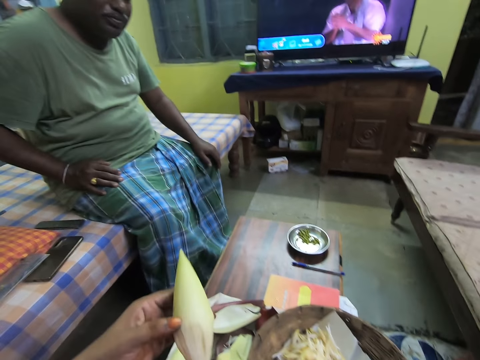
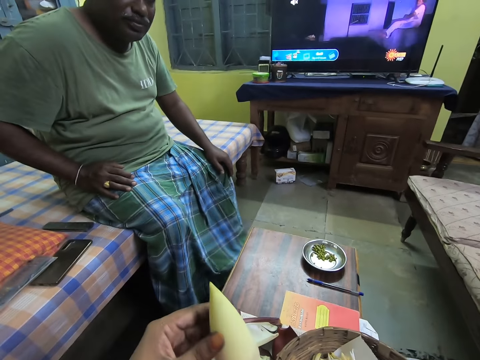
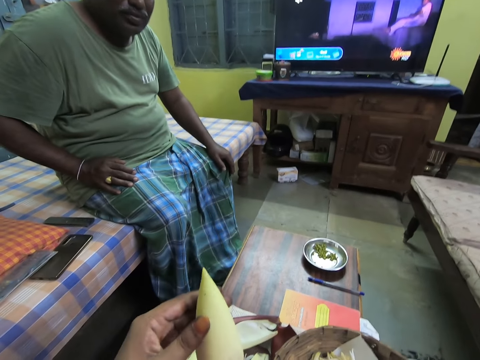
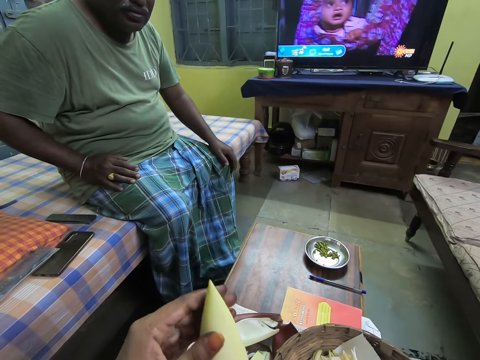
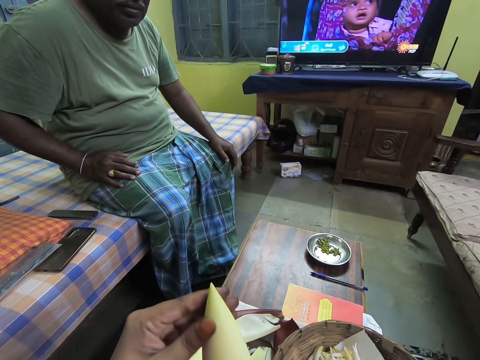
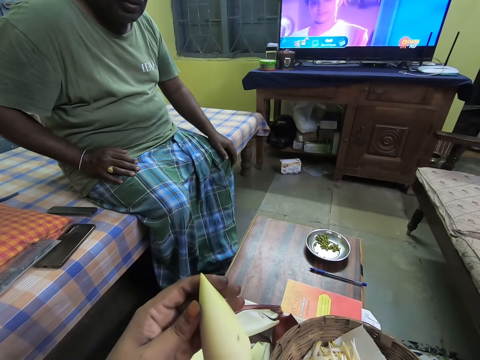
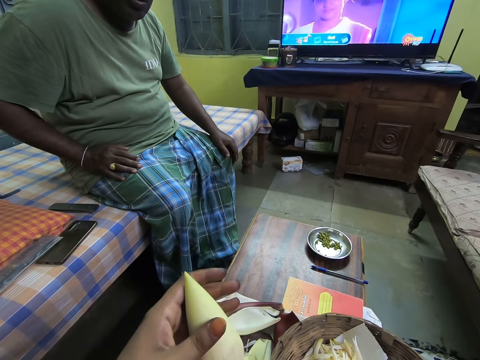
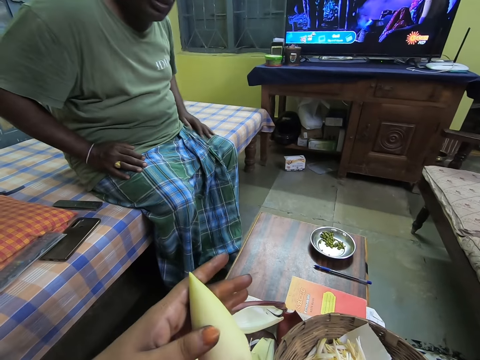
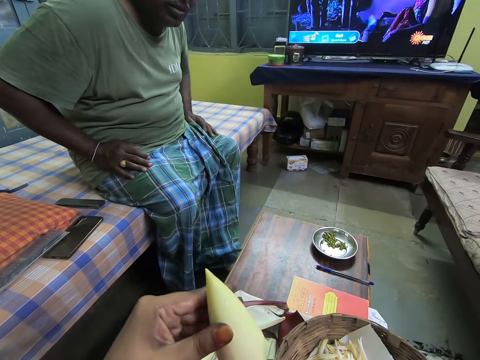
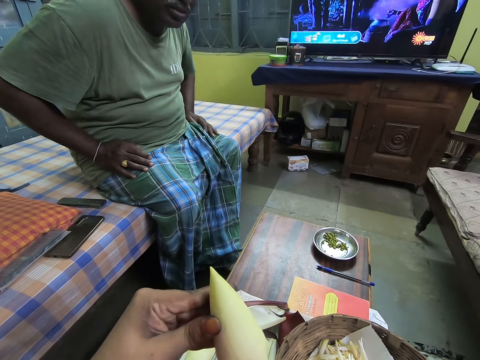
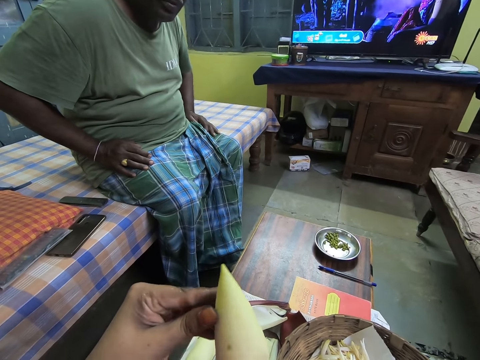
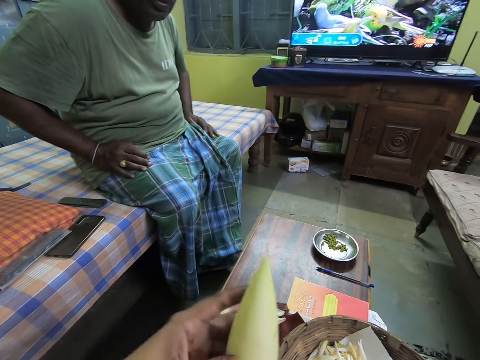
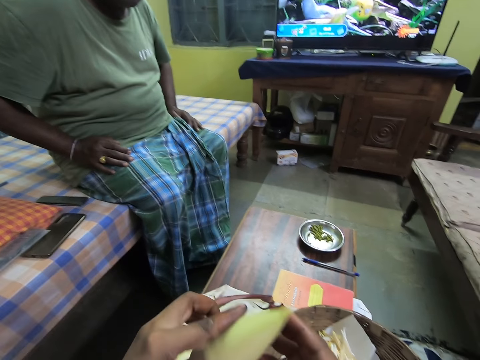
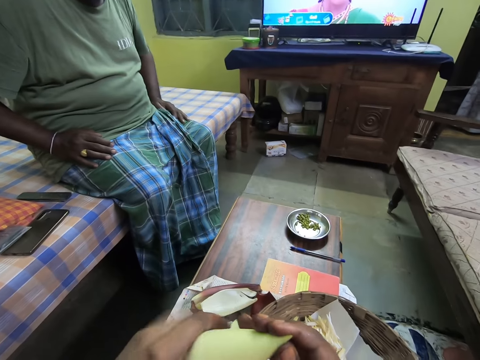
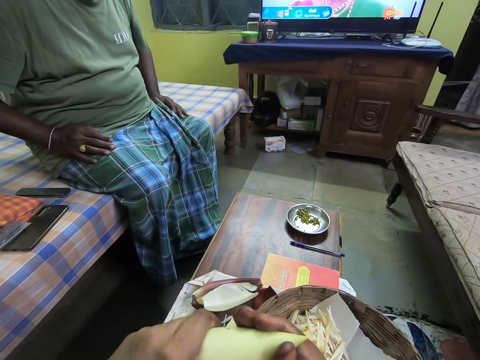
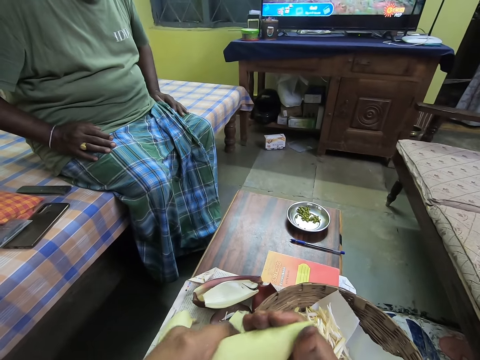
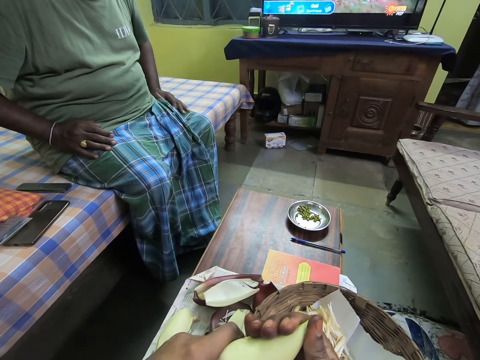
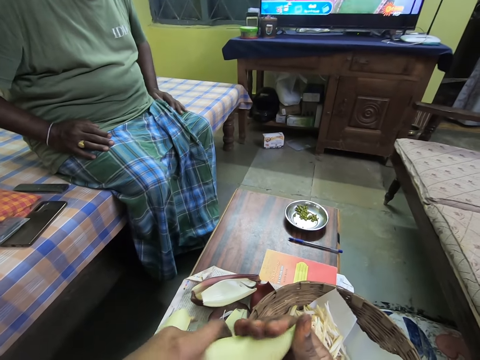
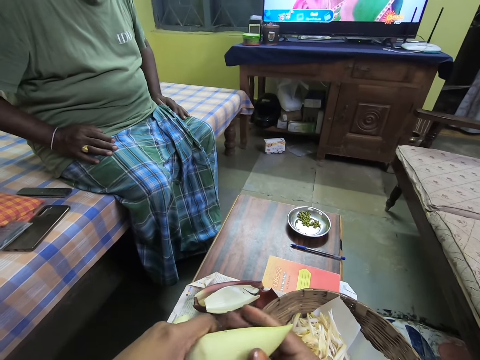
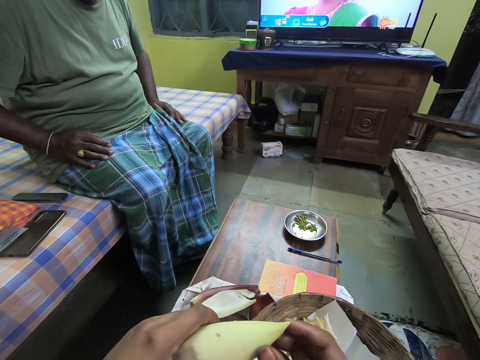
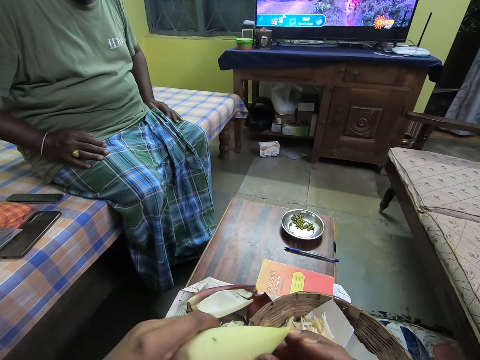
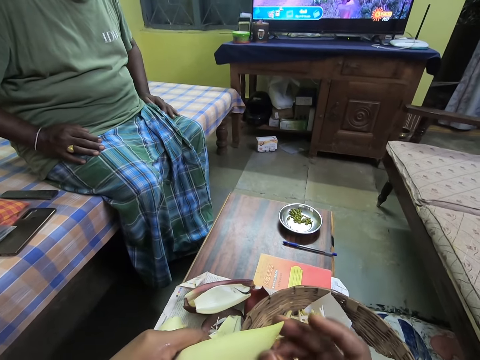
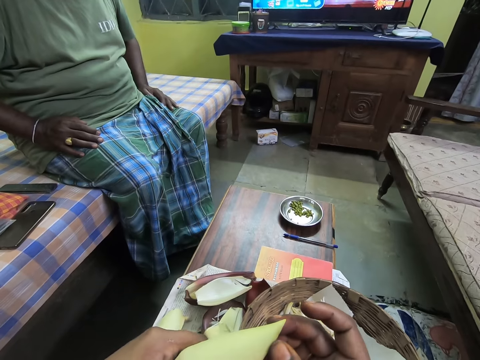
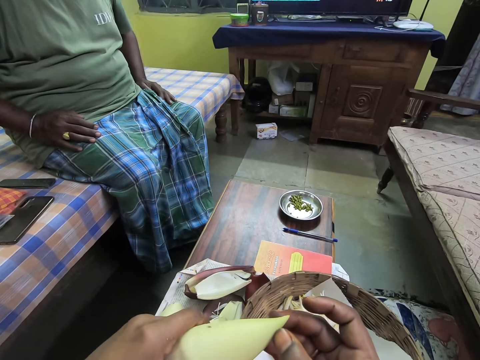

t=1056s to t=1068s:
The camera wearer holds a banana core with her left hand. She peels the flower bud with both hands. She holds the tip of the banana core with her right hand.

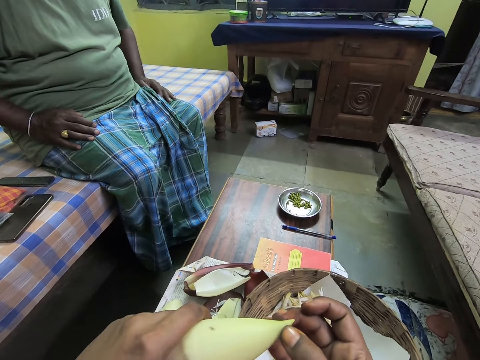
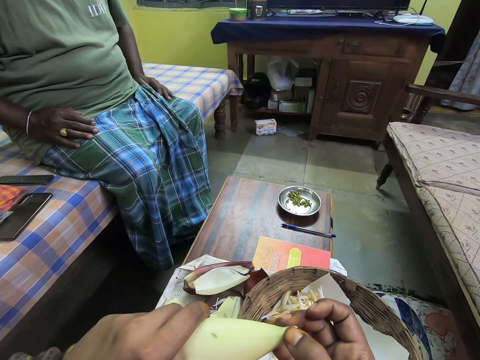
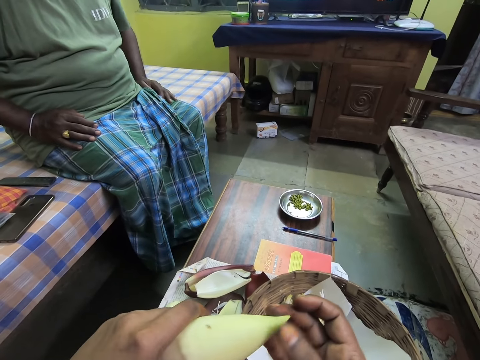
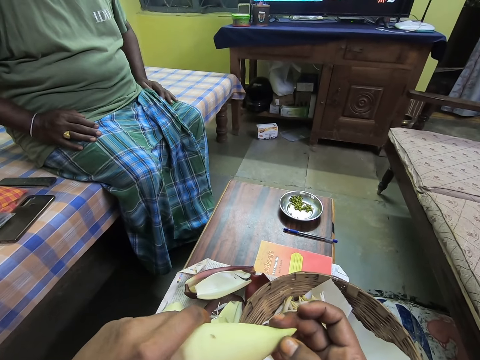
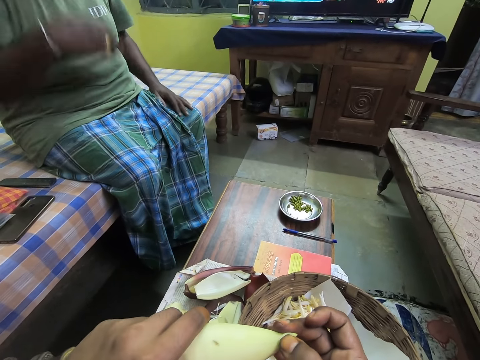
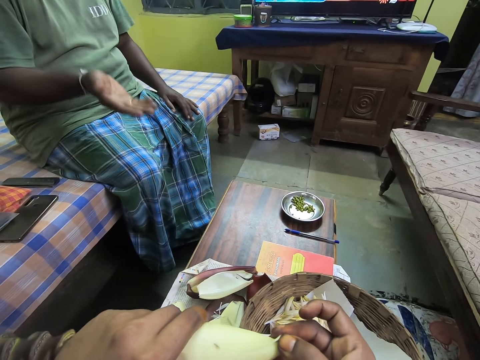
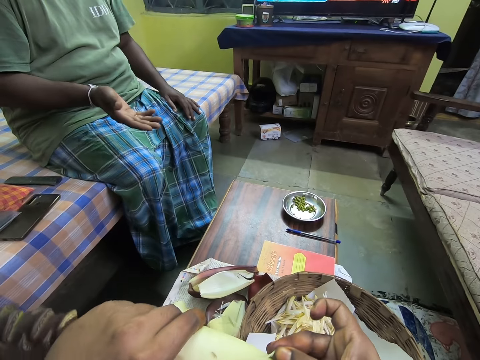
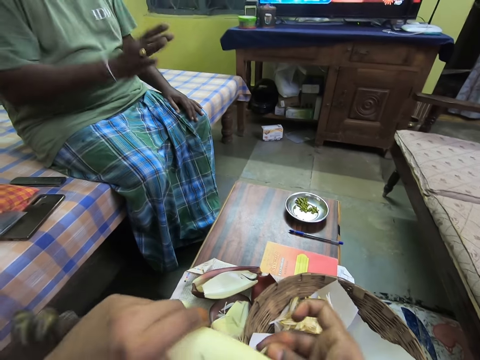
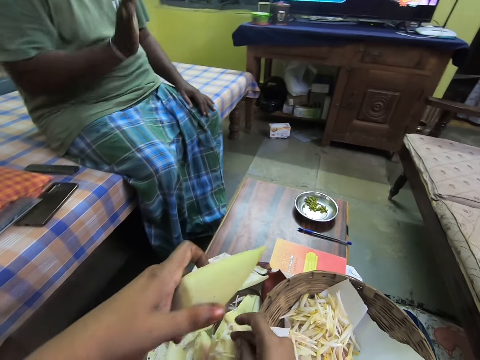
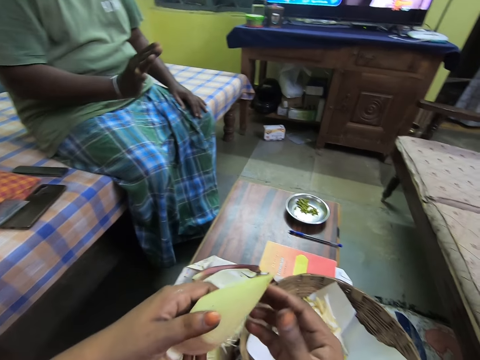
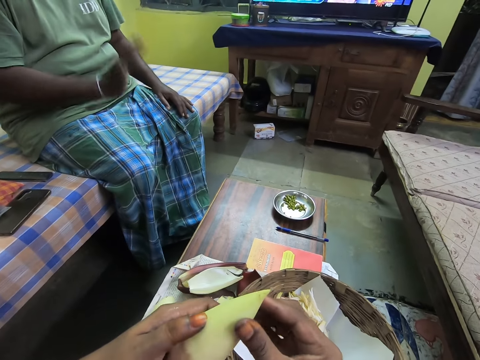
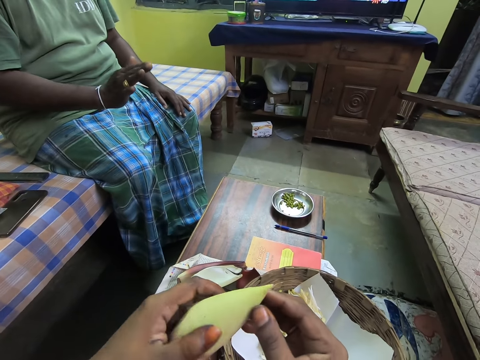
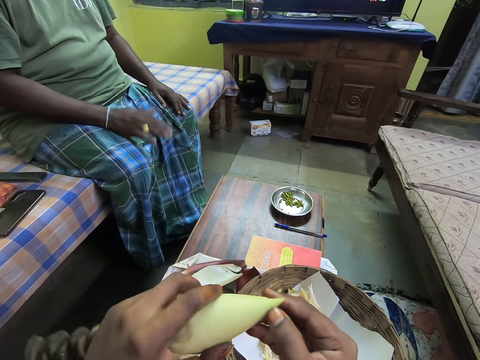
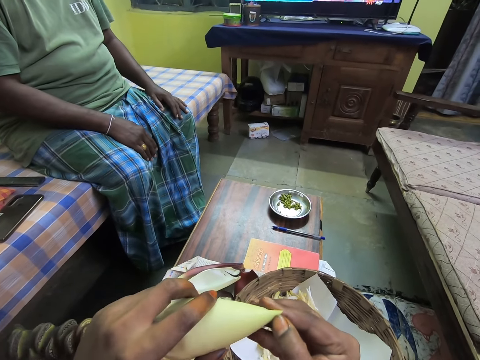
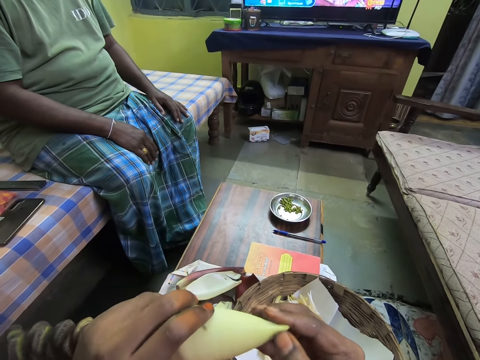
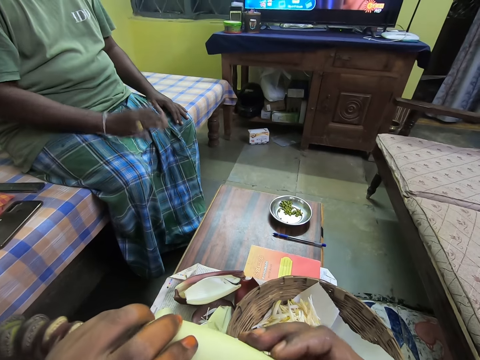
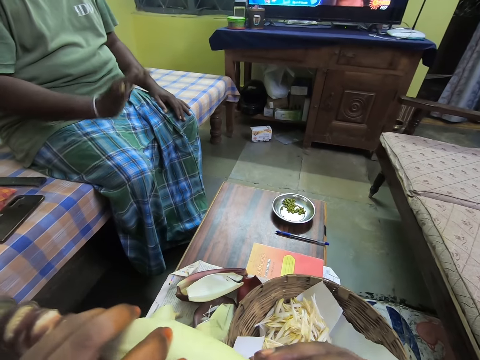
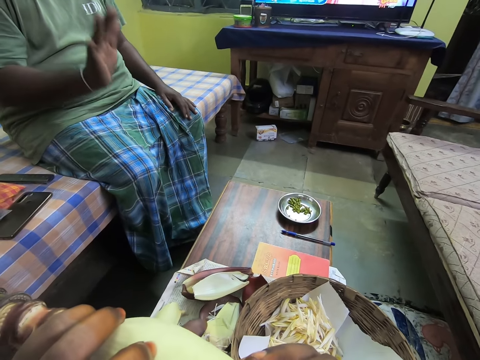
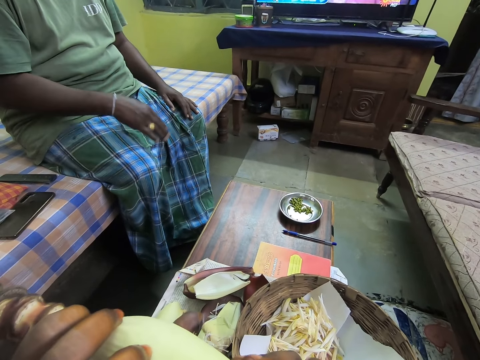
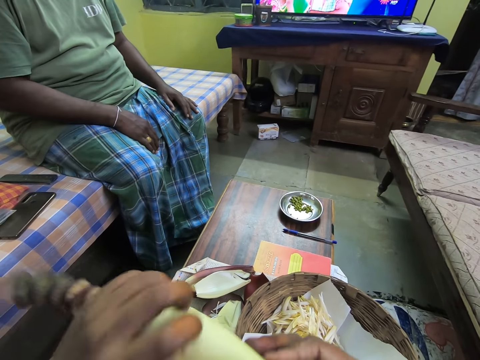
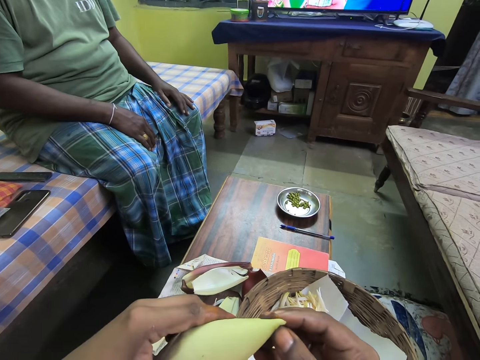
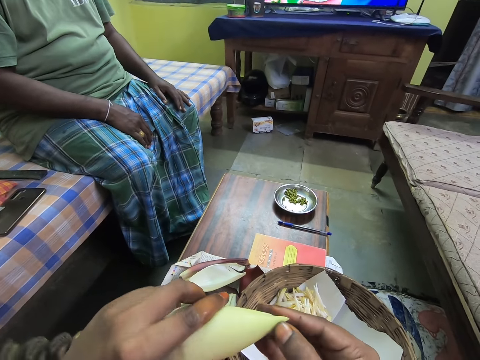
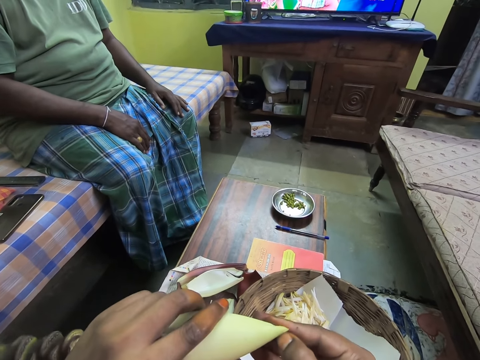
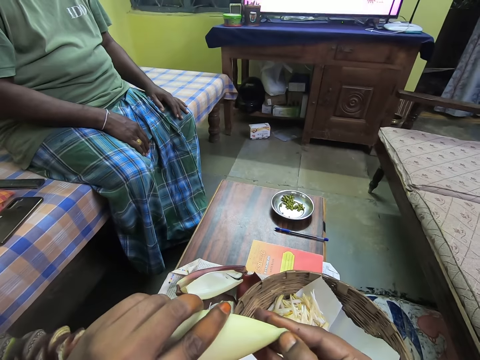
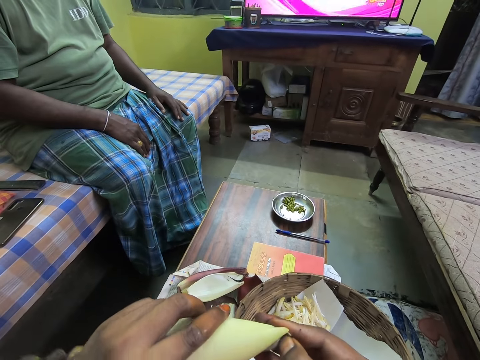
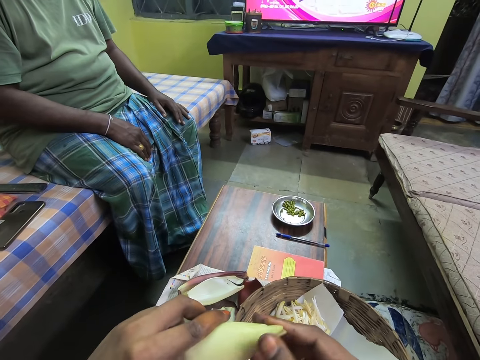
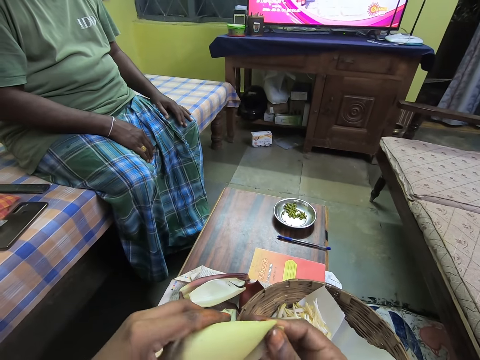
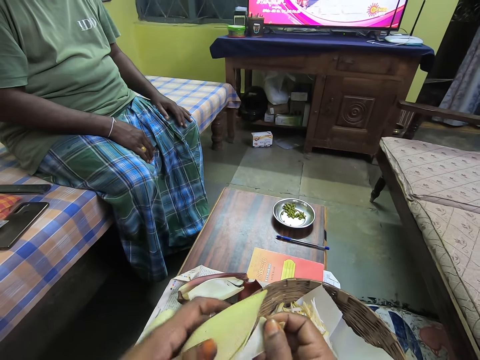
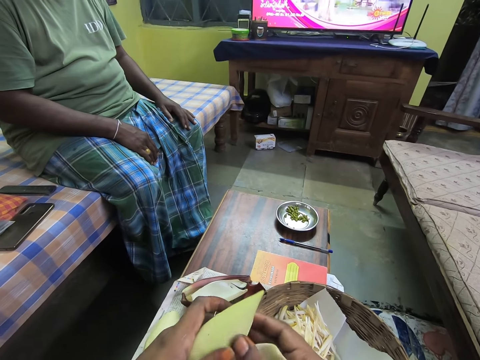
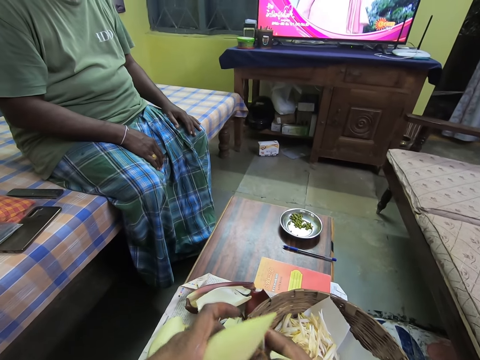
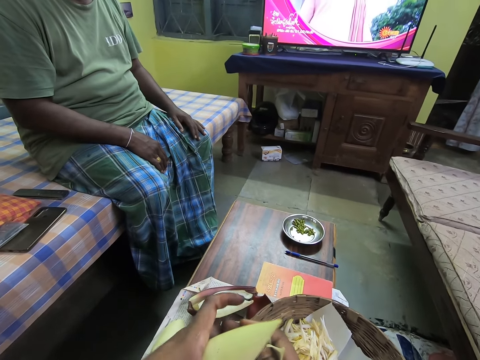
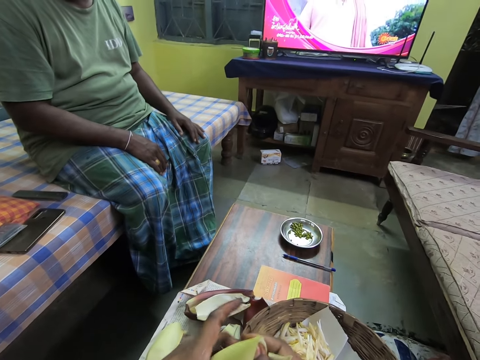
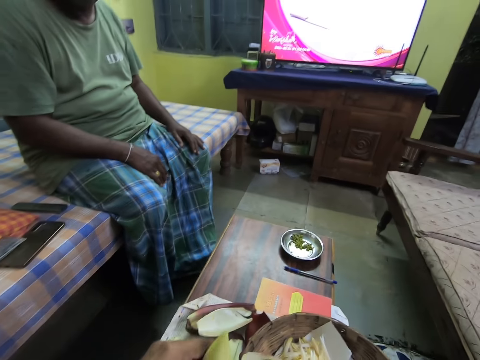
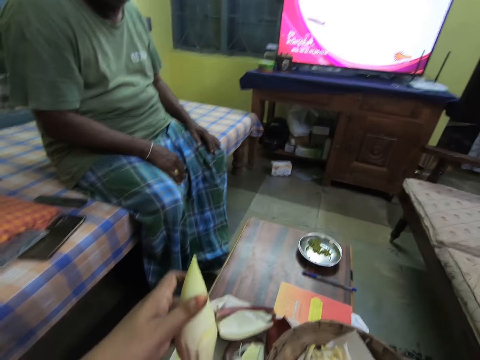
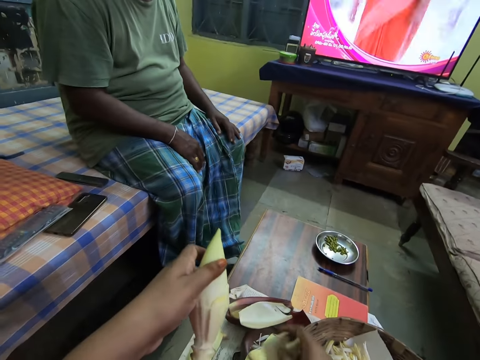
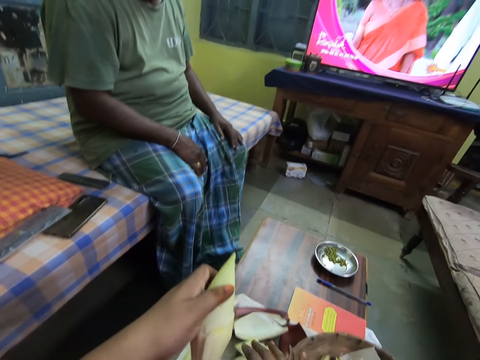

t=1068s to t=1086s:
The camera wearer breaks the tip of the banana core. She holds the banana core with her hands. She talks to a person.
